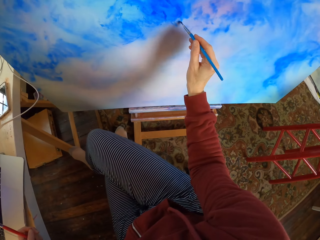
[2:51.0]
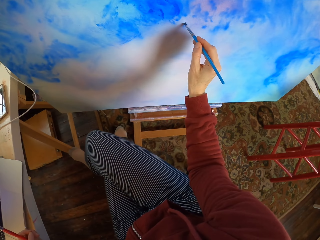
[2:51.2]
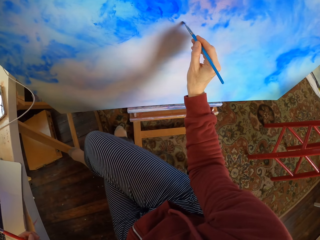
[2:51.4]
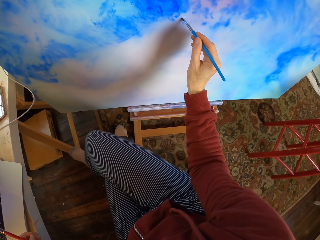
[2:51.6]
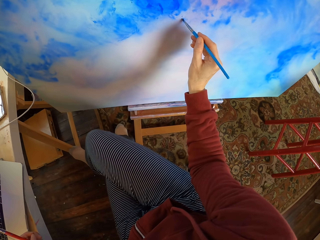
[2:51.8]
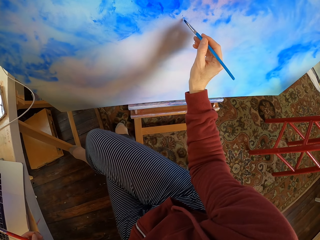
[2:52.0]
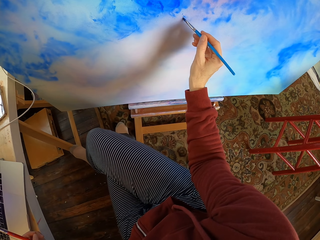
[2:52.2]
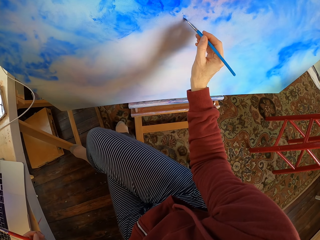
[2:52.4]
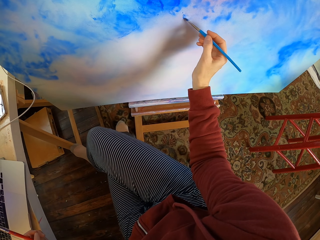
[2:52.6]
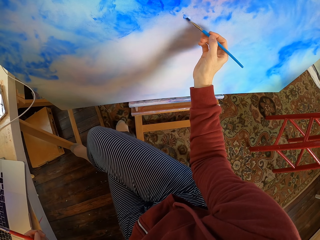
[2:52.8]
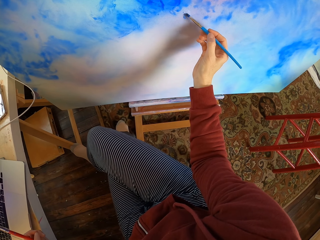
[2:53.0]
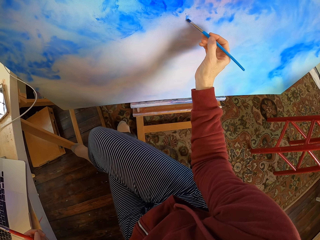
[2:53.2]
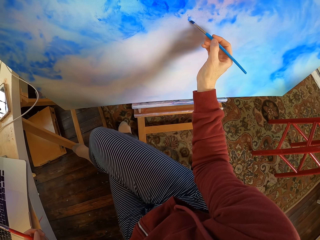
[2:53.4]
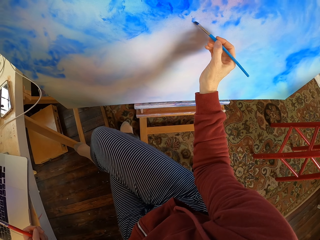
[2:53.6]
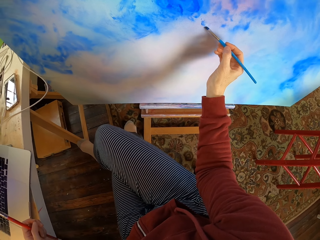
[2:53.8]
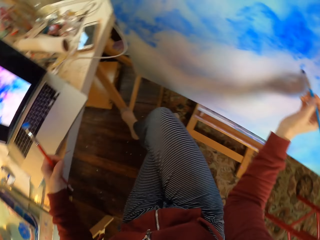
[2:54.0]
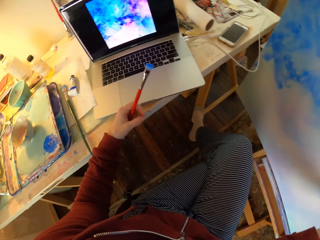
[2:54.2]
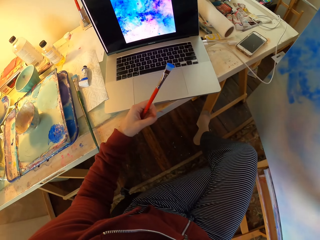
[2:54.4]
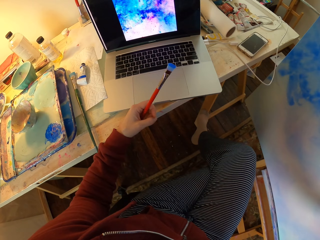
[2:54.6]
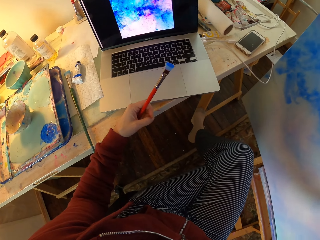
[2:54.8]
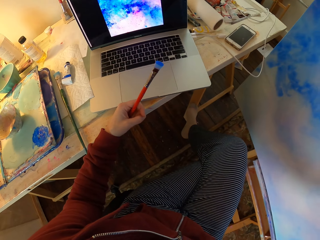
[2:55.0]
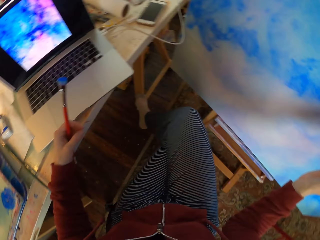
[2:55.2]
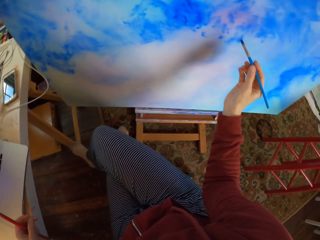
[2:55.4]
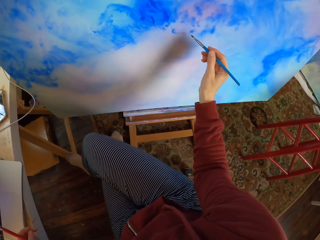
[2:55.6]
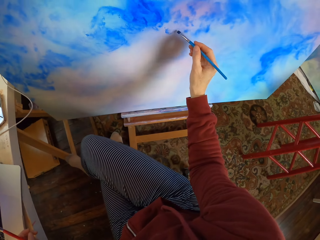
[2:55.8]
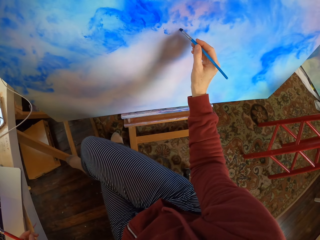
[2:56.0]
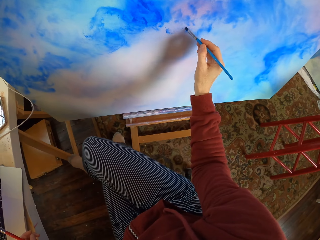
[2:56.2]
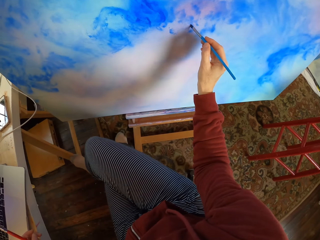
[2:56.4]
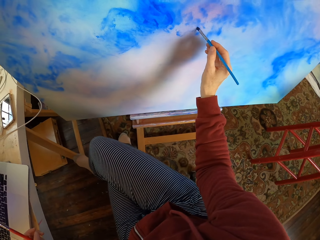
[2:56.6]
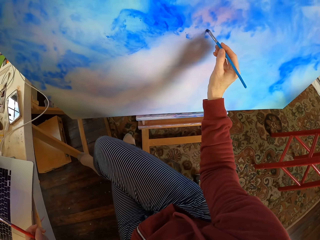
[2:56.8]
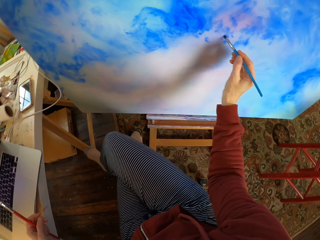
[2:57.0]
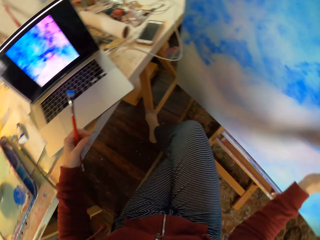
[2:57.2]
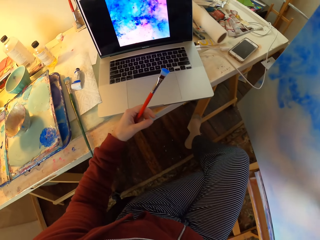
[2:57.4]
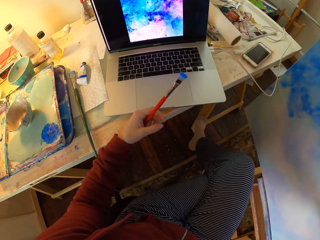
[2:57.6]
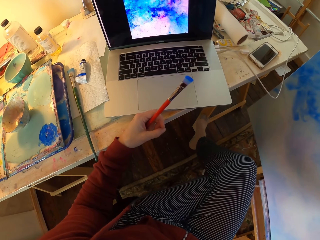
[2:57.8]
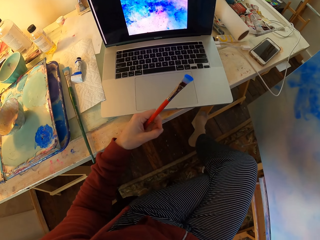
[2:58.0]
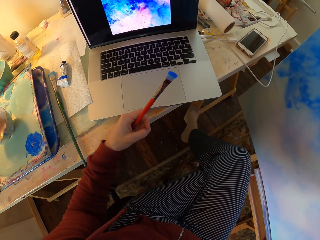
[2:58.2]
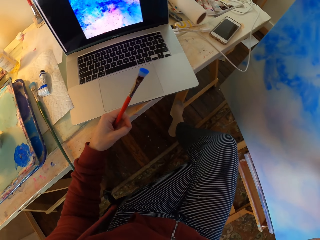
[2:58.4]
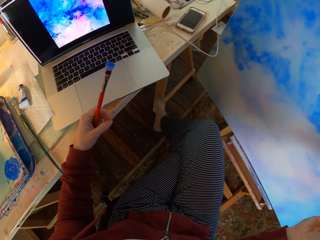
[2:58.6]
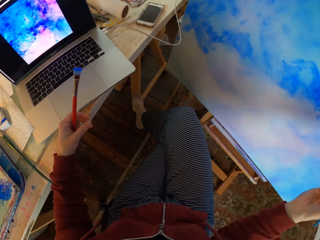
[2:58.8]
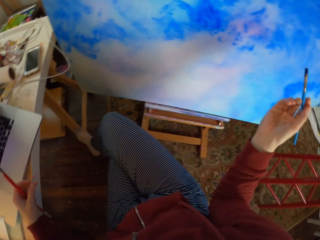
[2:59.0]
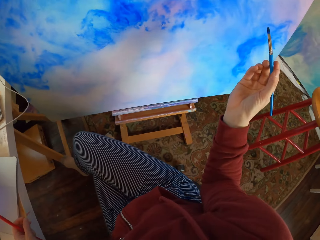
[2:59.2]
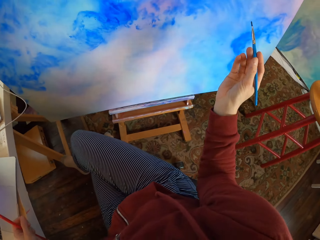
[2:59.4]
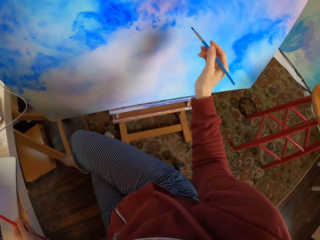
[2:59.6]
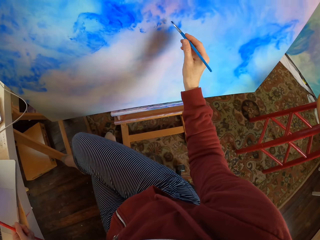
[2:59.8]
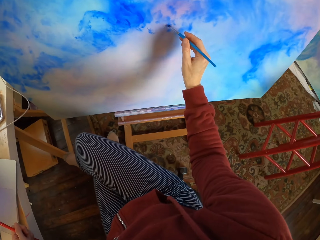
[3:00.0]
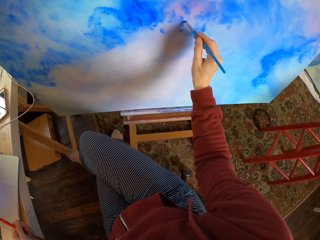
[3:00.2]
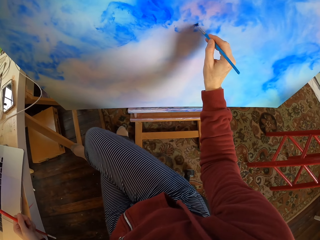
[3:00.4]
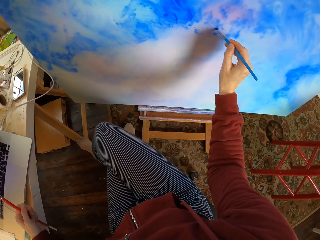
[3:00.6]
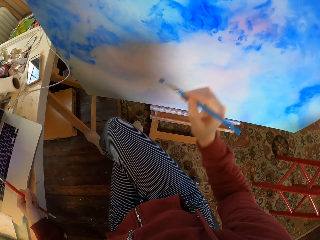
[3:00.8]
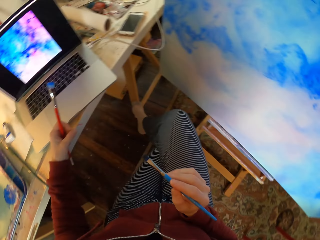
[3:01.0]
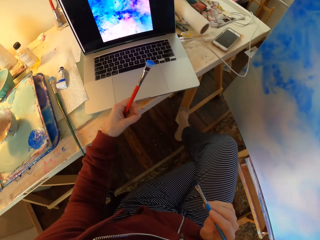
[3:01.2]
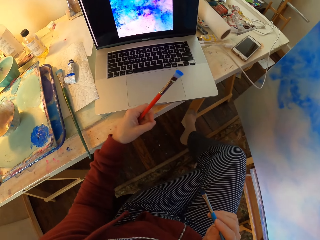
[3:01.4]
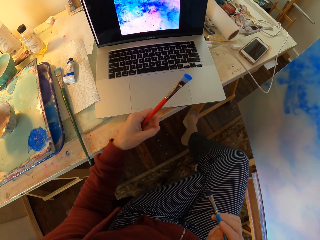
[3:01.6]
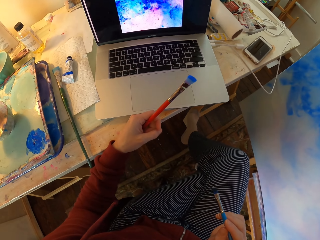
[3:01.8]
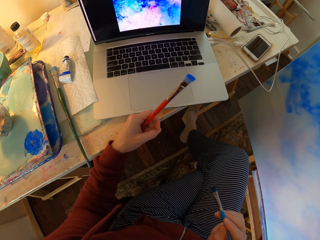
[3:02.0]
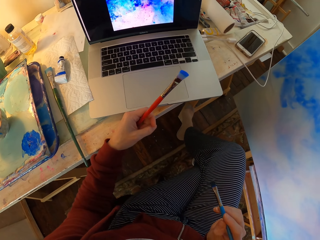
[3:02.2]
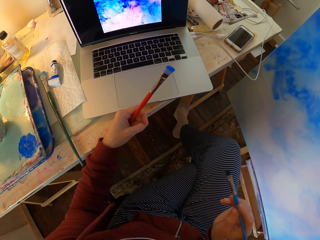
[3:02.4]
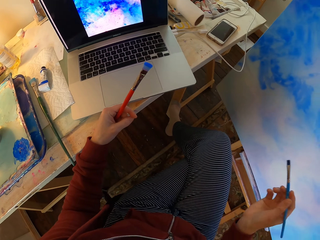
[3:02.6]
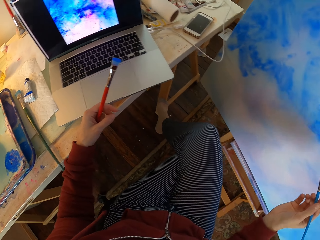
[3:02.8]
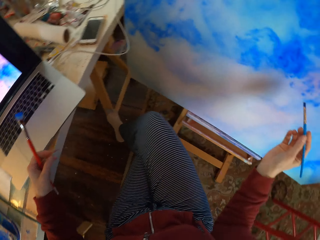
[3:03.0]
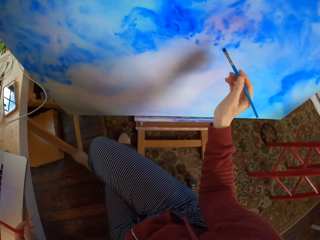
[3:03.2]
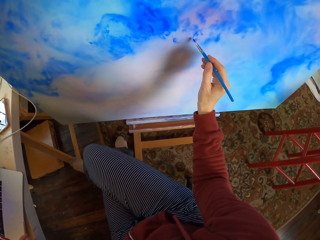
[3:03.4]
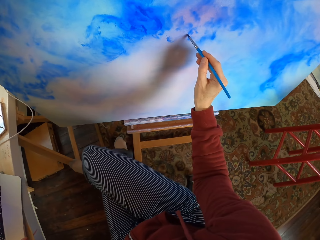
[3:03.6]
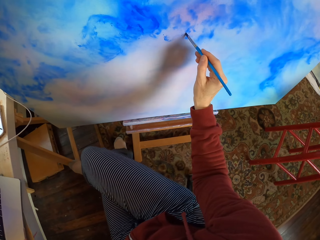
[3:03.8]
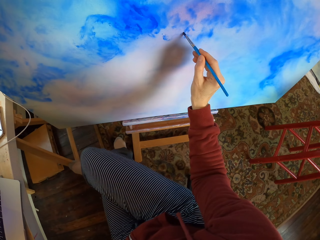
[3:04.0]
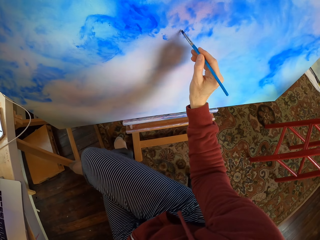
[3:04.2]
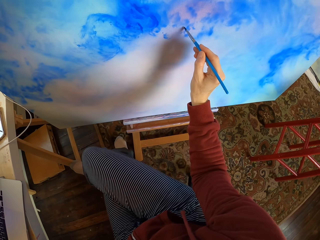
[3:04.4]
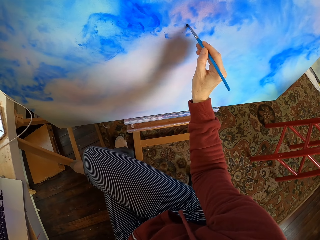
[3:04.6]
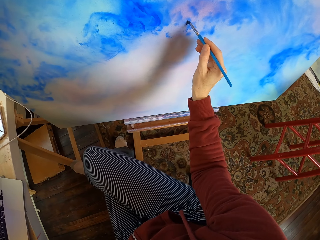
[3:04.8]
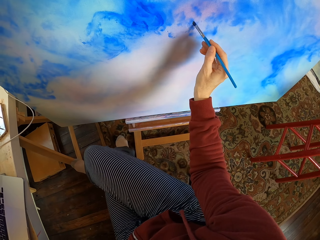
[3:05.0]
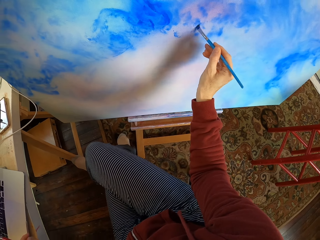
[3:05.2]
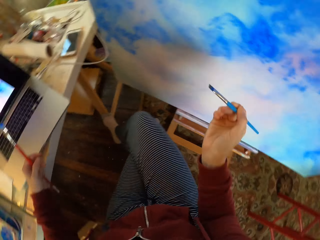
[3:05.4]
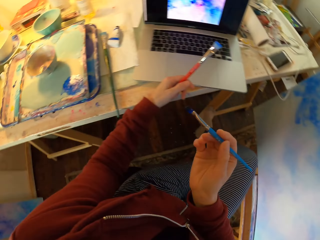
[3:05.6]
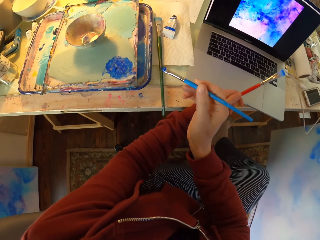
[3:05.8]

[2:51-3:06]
The camera wearer paints the decoration. They look at the laptop. They paint the decoration. They look at the laptop. They paint the decoration. They hold the brush. They look at the laptop. They paint the decoration. They dip the brush into the paint can.

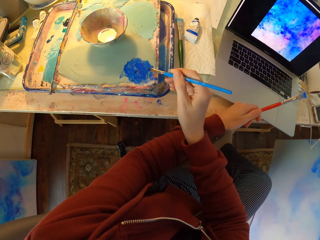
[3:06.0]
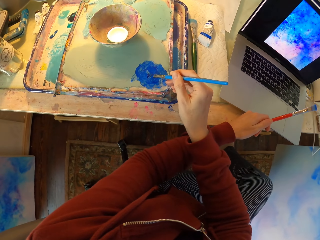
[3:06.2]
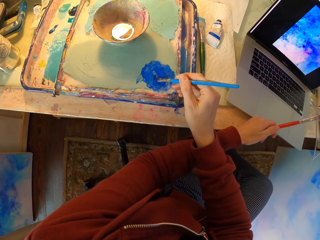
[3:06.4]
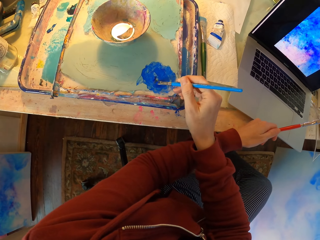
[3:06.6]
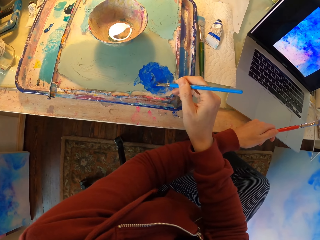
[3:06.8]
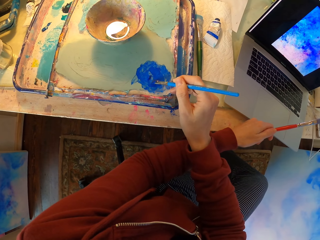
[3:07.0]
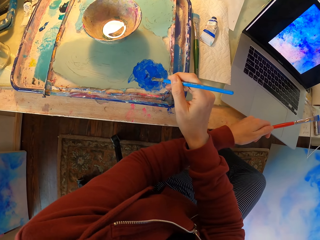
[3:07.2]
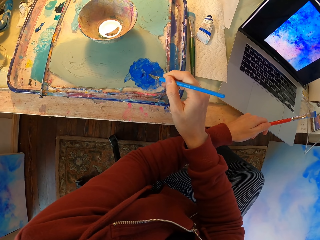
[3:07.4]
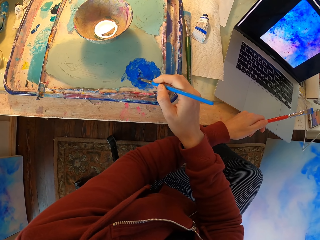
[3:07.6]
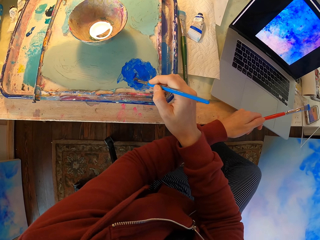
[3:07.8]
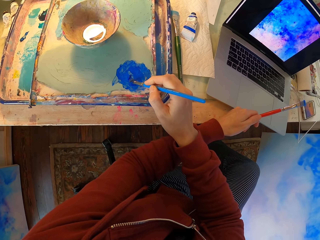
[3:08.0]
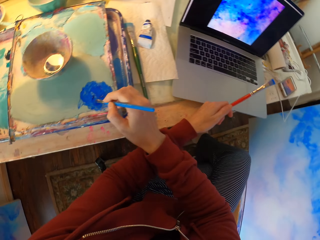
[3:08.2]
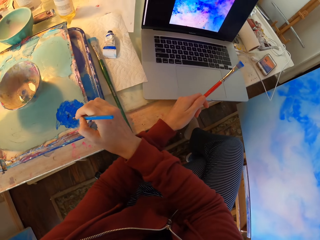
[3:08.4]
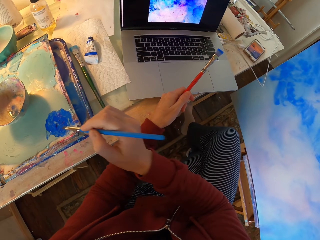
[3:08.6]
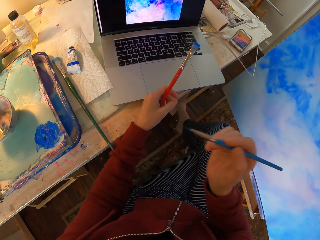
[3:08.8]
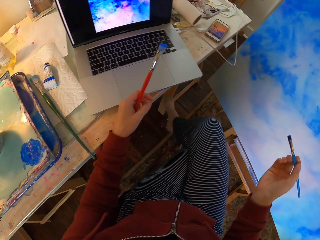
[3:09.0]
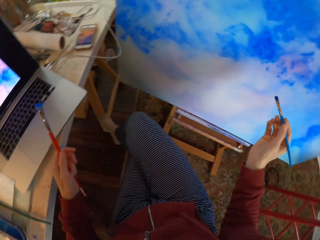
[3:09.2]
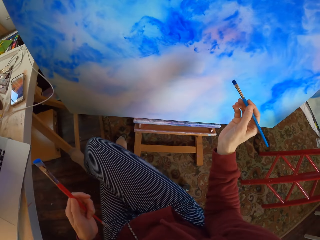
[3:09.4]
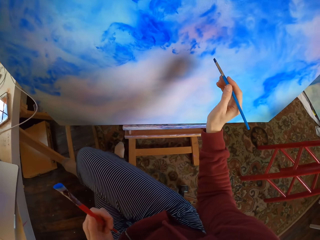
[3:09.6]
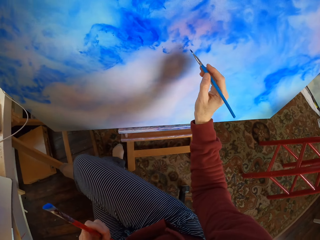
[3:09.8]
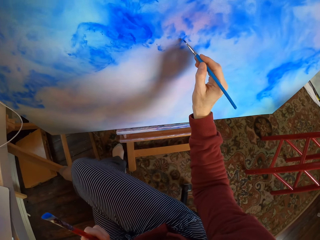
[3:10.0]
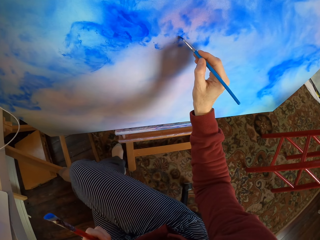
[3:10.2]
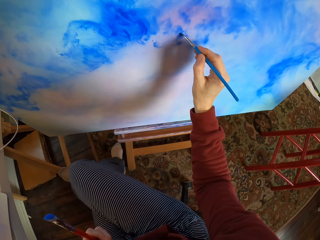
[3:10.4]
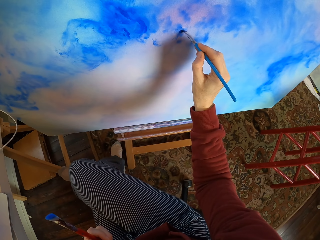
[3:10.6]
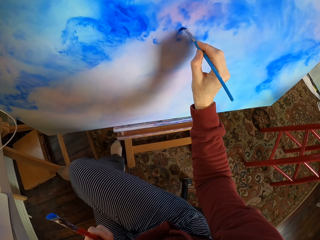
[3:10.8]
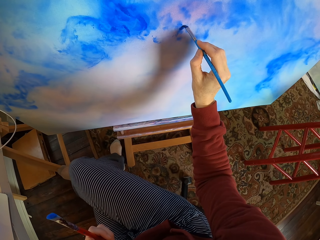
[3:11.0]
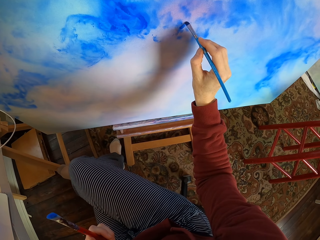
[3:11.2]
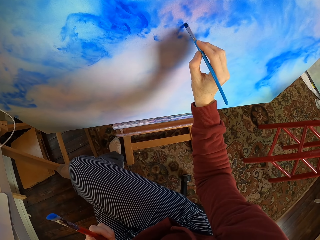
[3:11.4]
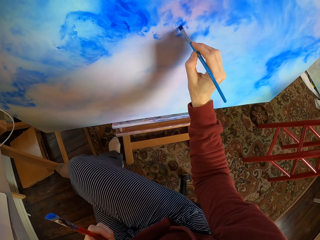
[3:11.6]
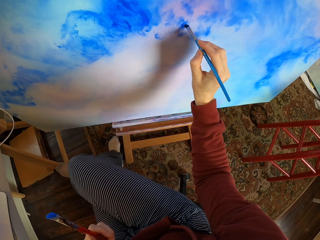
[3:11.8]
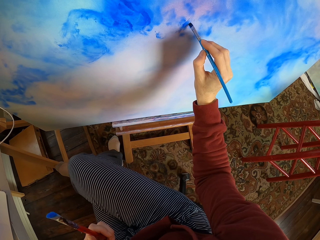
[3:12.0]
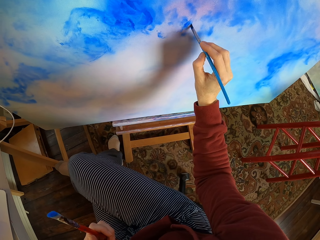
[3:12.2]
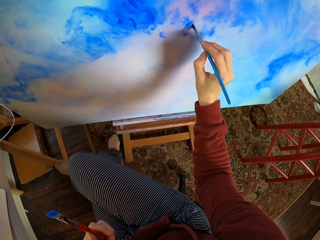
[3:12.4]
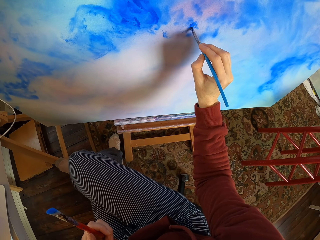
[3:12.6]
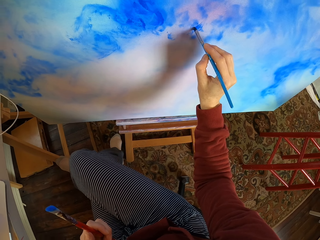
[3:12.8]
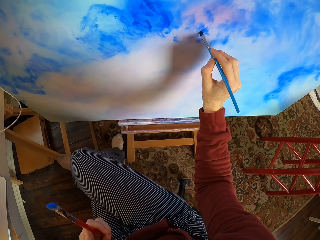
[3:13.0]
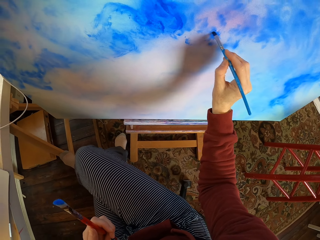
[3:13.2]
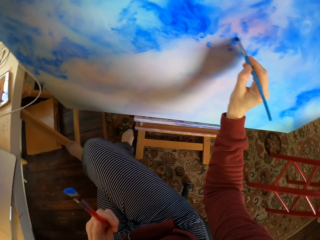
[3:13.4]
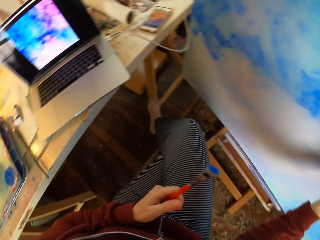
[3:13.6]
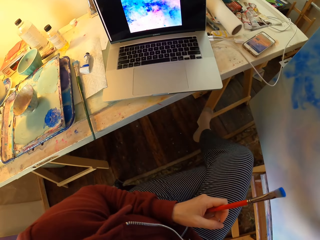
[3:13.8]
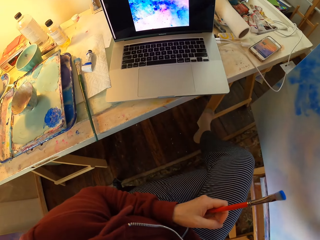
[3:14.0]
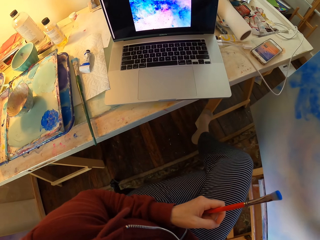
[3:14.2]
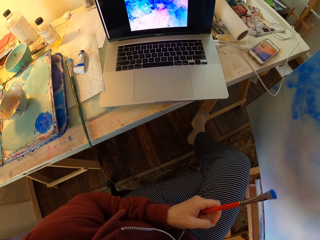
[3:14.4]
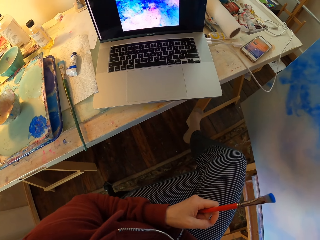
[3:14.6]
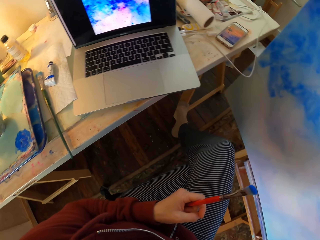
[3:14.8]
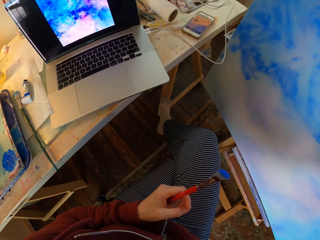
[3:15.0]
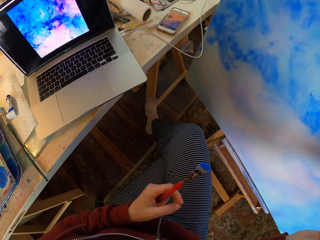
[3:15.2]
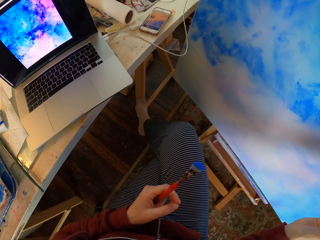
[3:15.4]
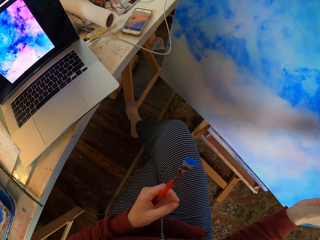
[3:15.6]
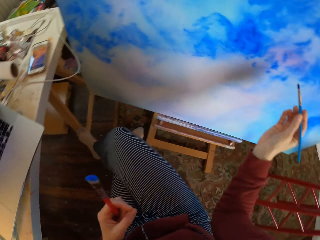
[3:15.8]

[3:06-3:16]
The camera wearer holds the brush. They paint the decoration. They look at the laptop.
